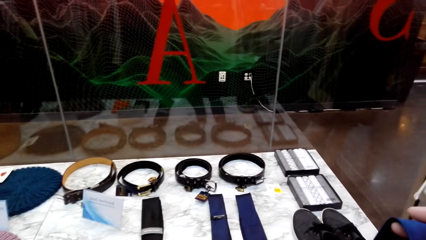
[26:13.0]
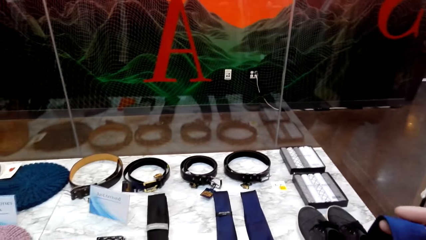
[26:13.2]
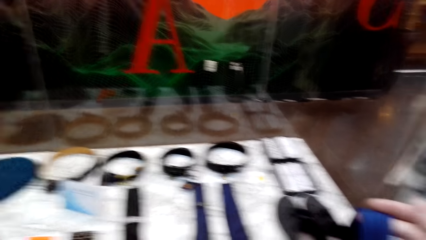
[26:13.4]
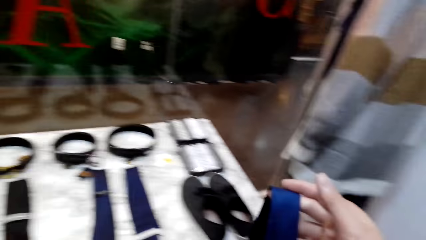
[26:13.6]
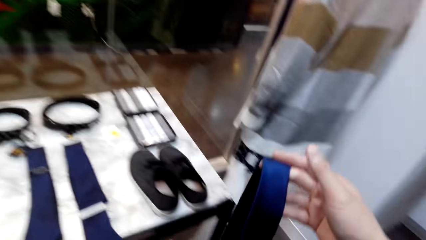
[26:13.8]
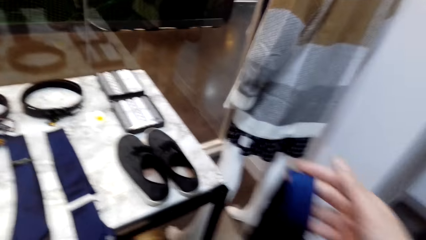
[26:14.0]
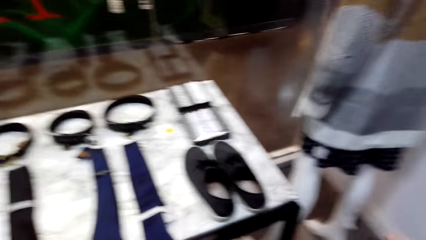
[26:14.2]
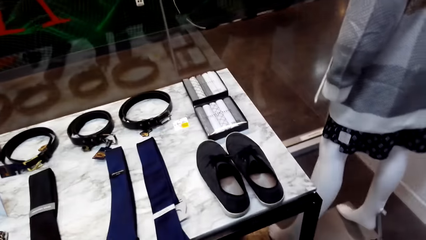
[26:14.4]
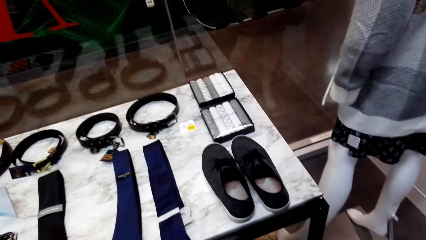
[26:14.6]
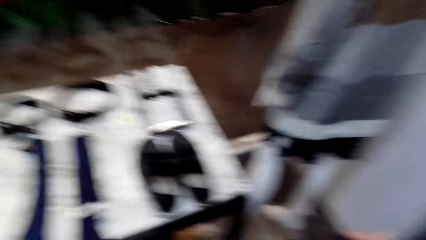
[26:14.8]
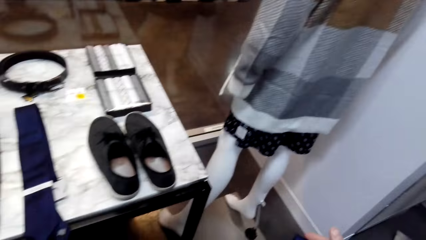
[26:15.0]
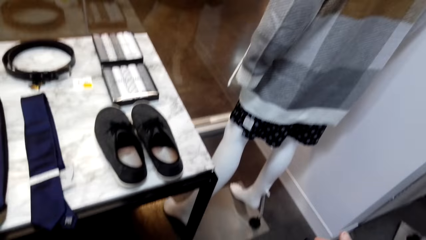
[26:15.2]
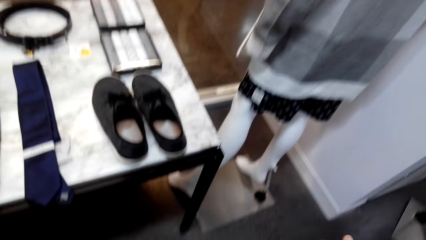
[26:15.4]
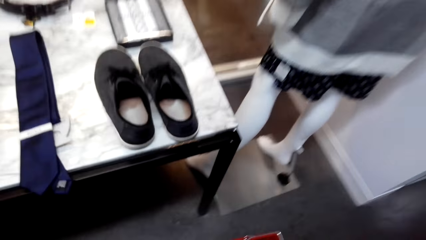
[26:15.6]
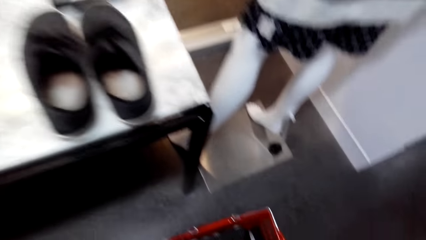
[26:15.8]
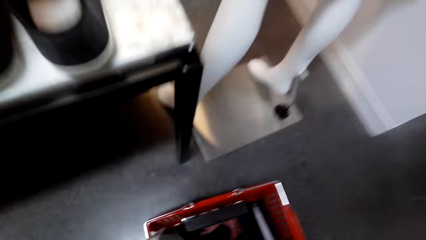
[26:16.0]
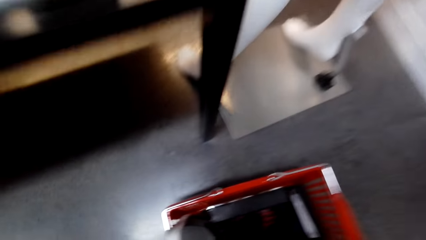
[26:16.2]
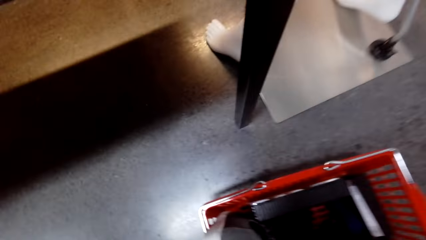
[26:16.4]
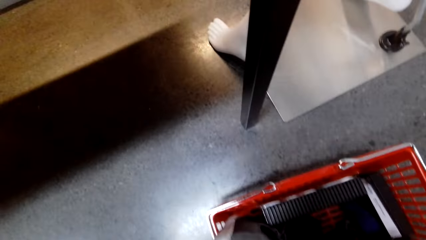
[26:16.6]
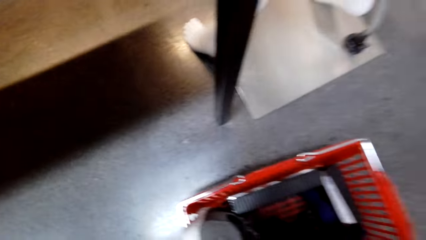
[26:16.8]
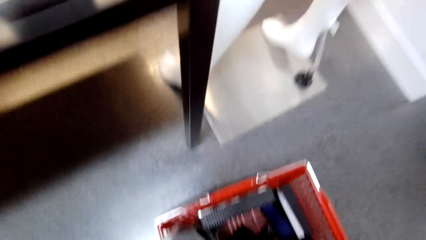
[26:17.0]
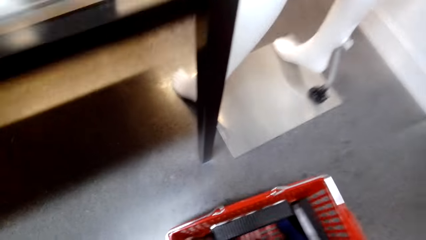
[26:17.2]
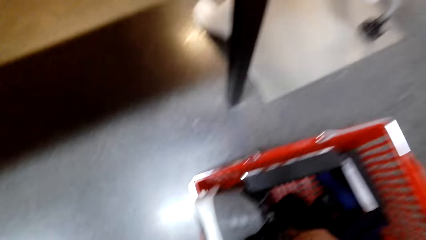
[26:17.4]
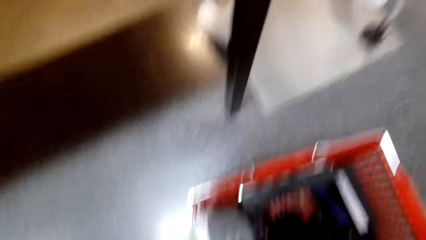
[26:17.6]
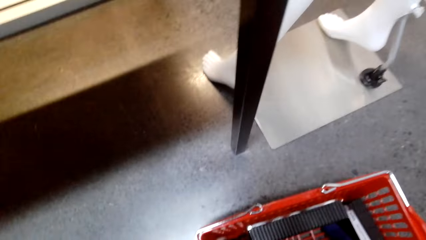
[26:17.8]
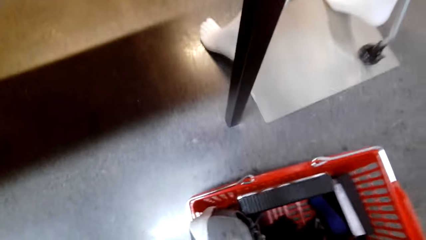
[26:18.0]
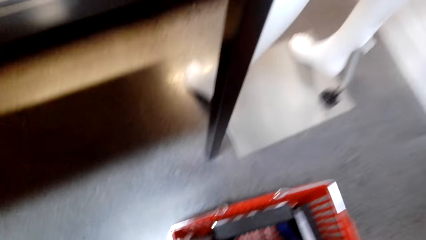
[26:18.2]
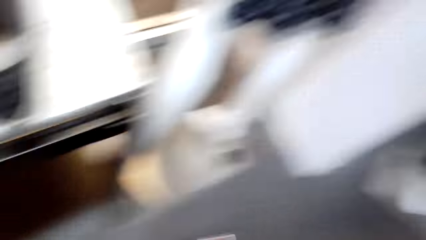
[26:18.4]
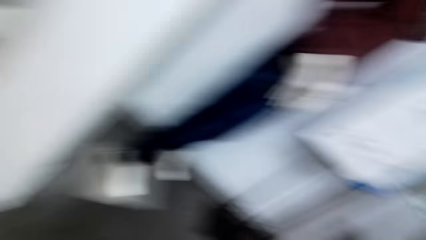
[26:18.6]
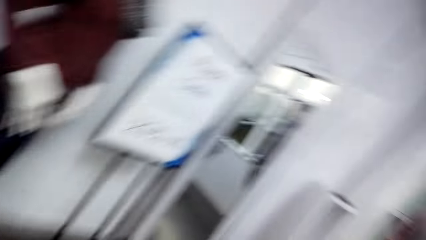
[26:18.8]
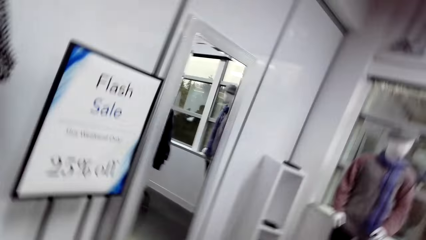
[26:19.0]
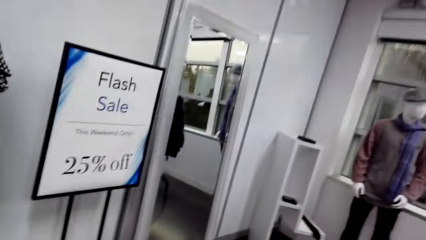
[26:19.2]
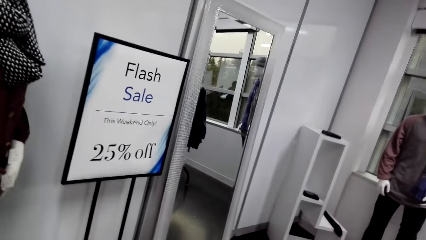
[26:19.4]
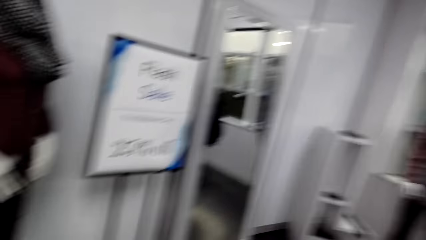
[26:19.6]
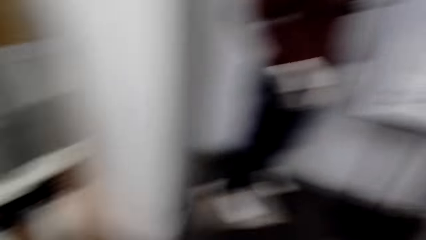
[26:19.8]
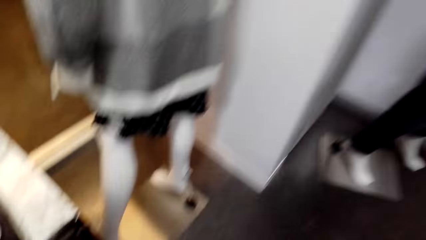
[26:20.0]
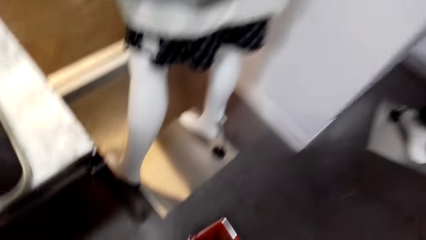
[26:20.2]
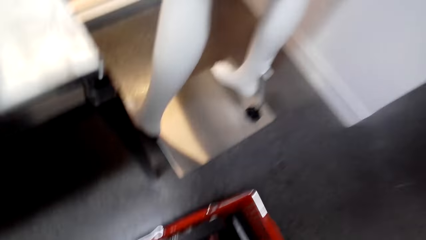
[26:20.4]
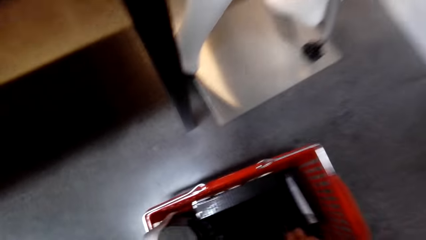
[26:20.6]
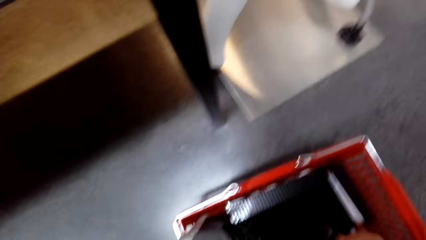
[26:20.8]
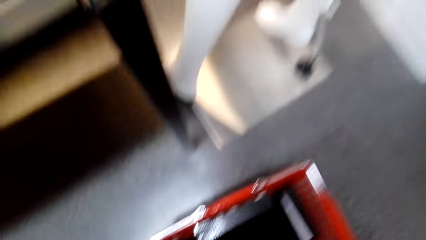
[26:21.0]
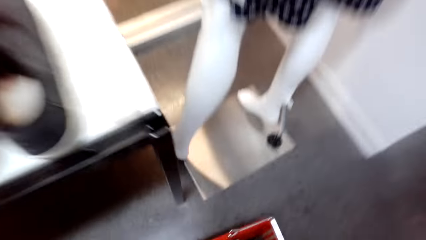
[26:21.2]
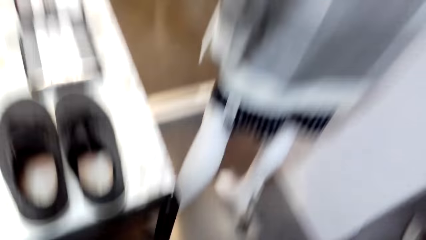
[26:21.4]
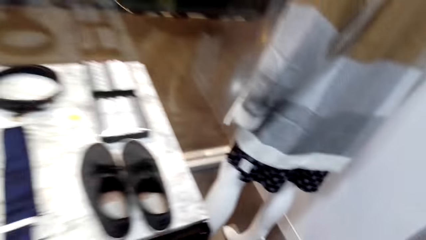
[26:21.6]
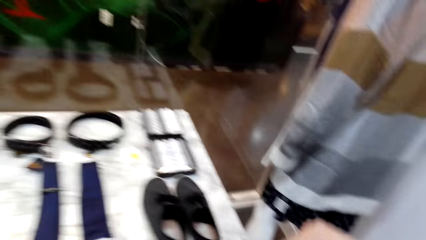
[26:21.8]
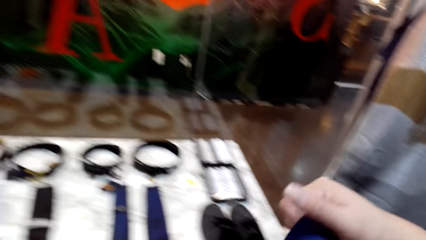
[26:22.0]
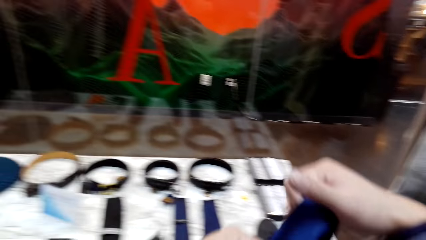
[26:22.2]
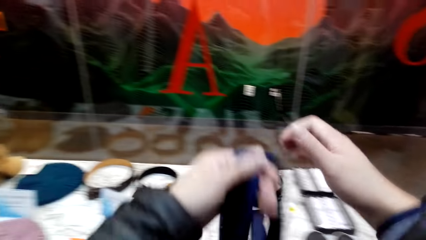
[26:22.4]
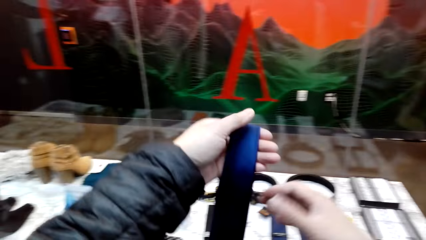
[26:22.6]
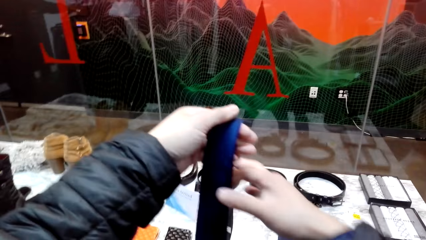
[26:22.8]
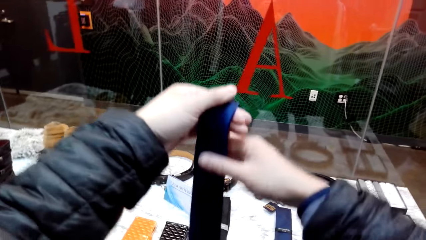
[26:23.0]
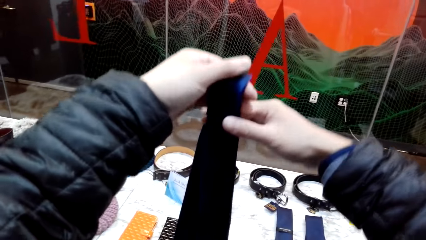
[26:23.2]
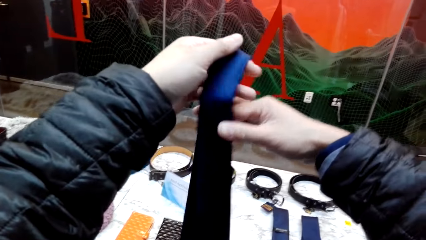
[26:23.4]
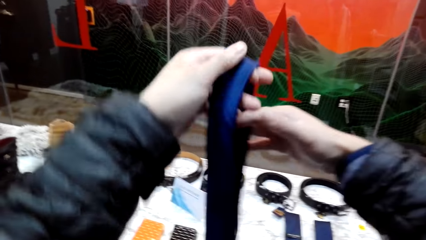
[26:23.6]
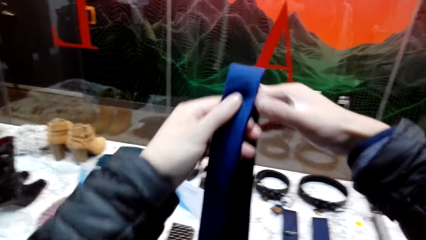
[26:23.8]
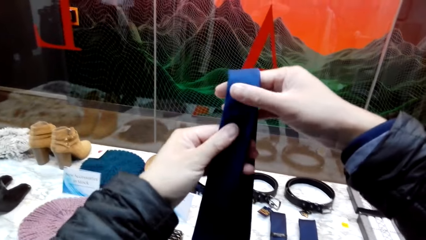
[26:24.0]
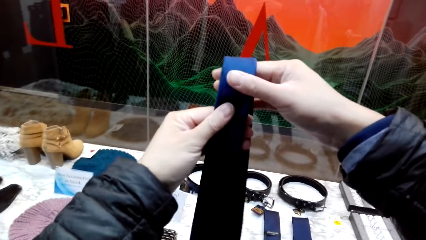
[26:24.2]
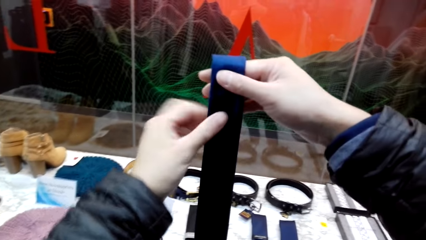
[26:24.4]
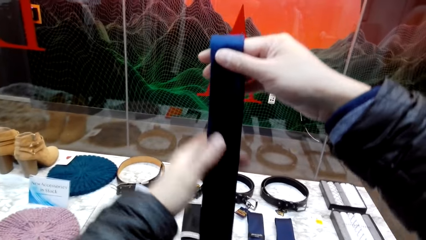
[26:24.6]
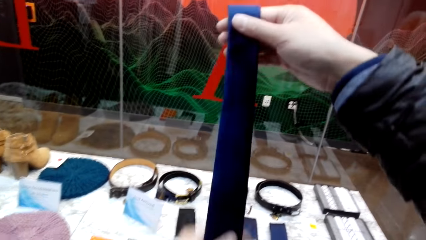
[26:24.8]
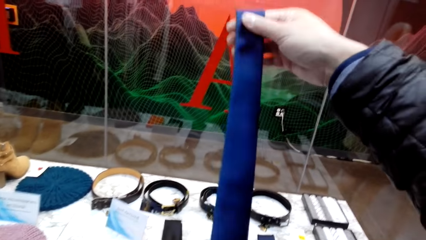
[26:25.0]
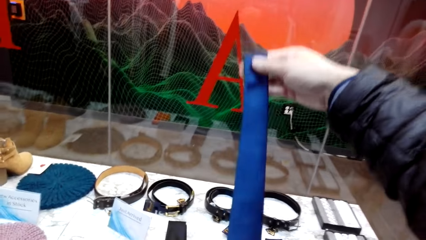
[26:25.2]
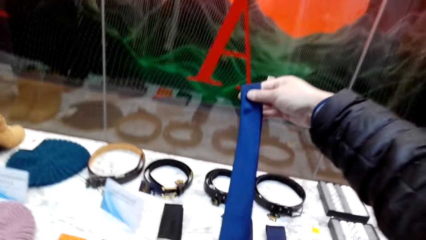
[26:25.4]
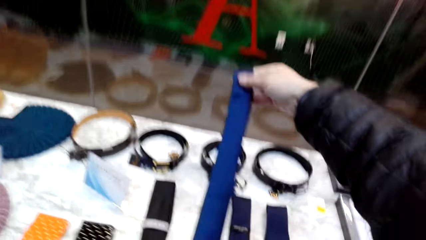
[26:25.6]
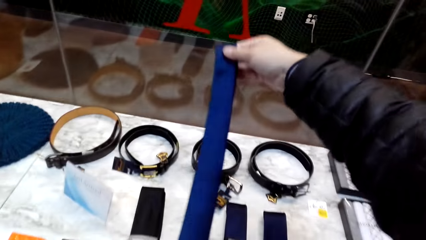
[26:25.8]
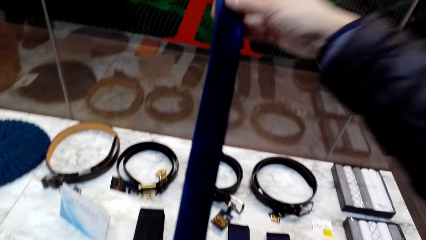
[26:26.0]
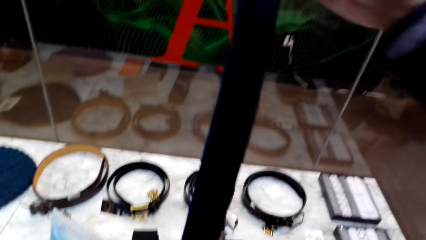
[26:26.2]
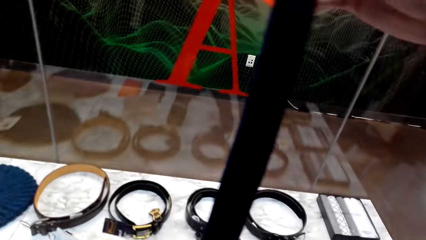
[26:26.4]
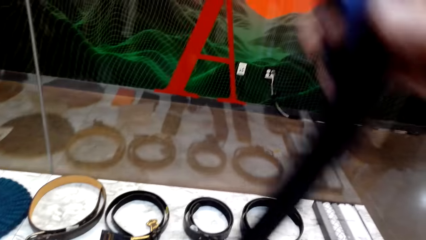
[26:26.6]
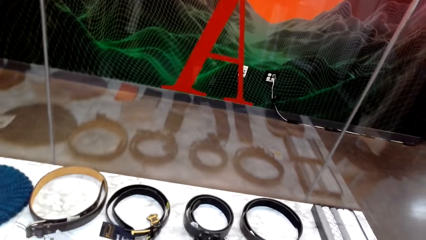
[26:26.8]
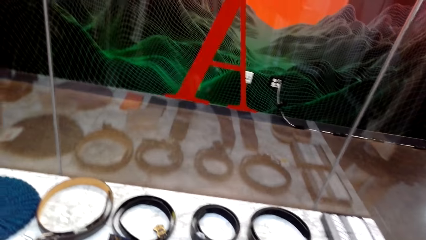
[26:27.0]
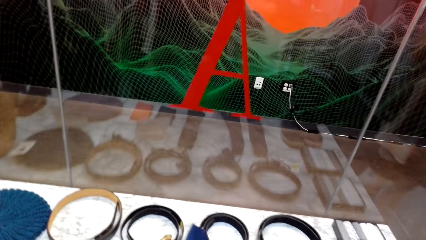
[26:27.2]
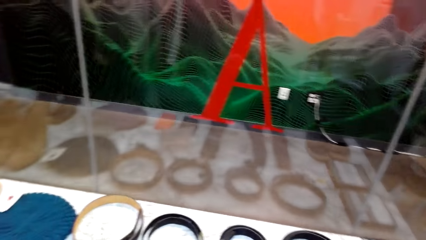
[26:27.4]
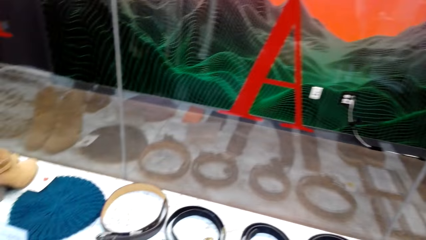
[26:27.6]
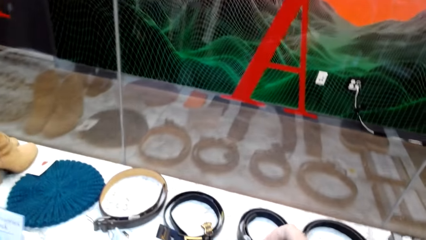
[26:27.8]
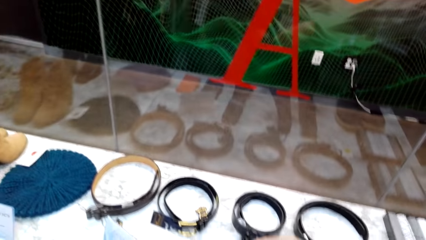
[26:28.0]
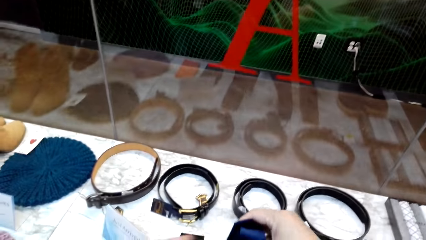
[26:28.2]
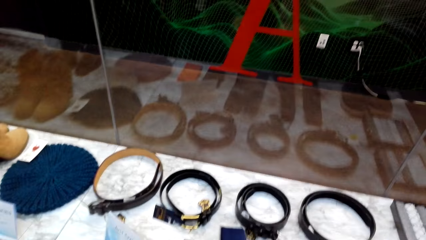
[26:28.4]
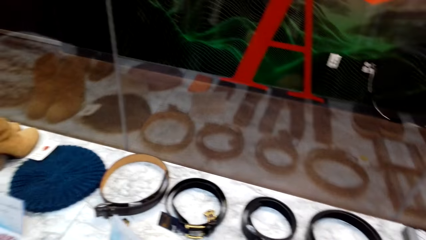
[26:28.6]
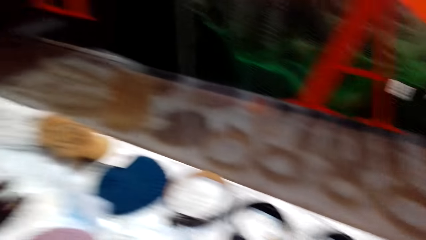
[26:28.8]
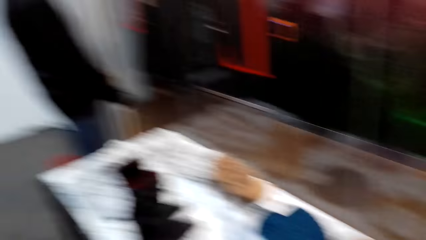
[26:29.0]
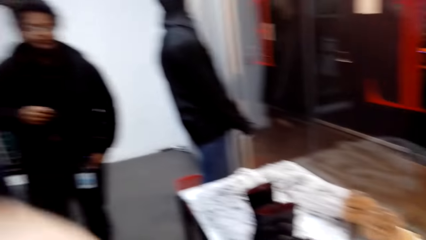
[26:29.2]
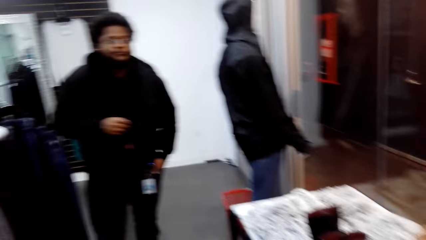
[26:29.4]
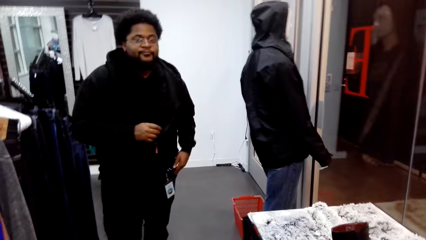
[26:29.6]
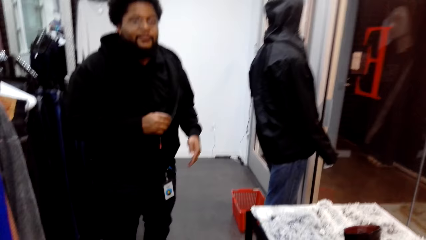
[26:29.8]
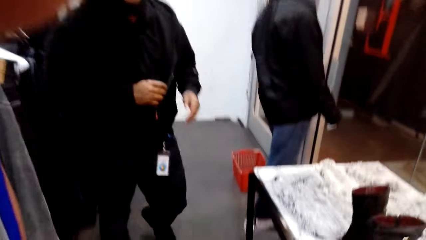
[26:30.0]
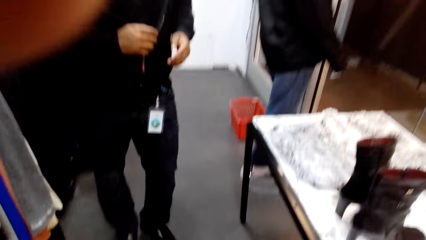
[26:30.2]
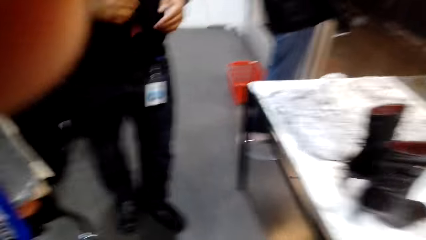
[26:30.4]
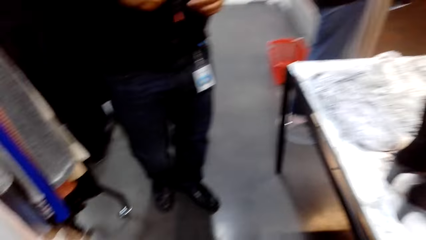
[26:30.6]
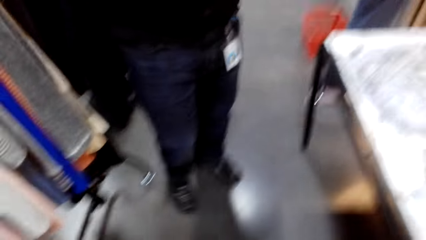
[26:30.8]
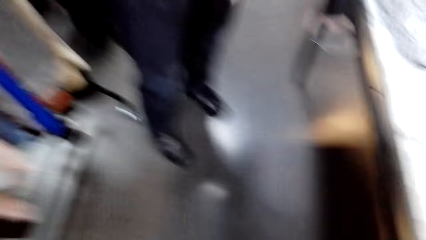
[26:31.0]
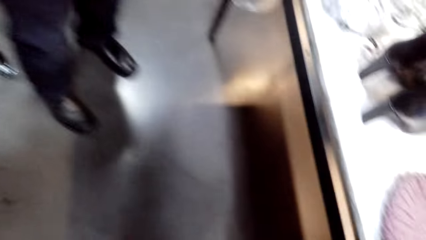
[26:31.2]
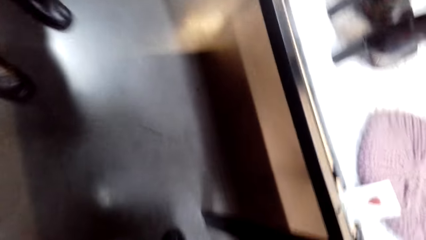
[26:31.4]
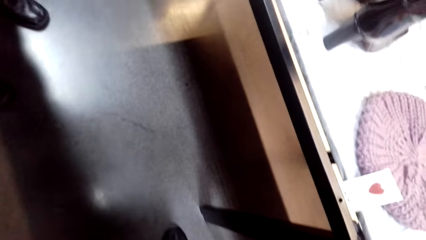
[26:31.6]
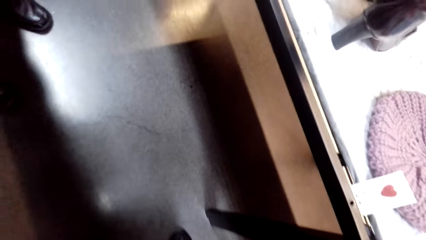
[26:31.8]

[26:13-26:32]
The camera wearer looks around. They look around the store room. They hold a tie. They fold the tie. A man talks with the camera wearer. The camera wearer looks around. They hold the camera.
